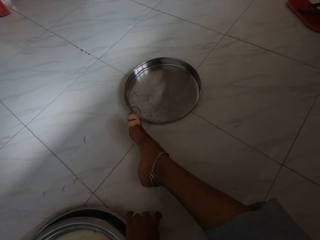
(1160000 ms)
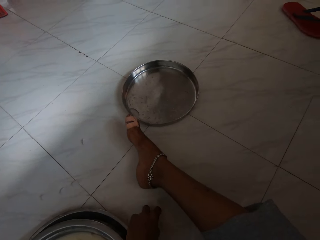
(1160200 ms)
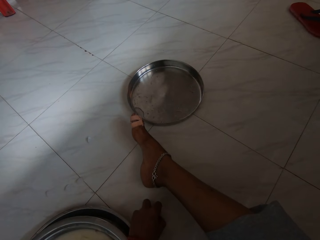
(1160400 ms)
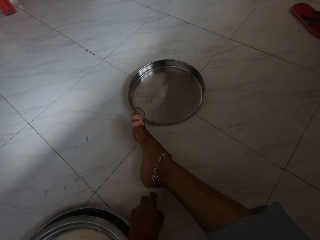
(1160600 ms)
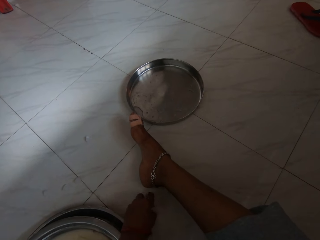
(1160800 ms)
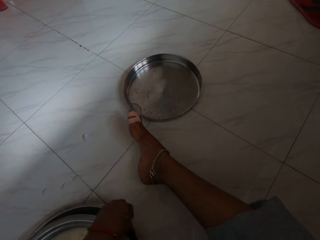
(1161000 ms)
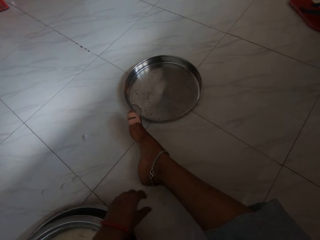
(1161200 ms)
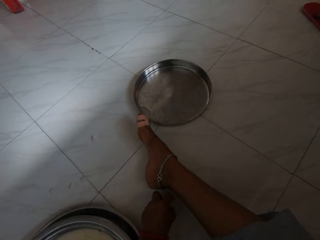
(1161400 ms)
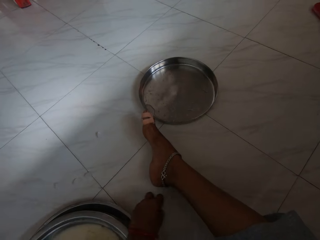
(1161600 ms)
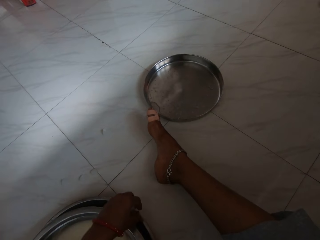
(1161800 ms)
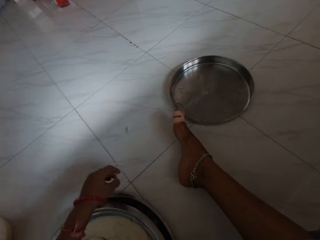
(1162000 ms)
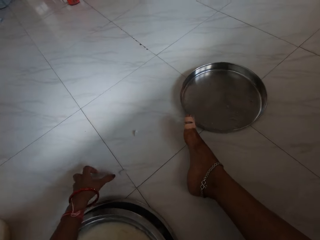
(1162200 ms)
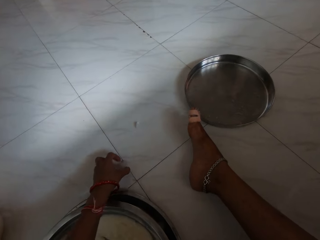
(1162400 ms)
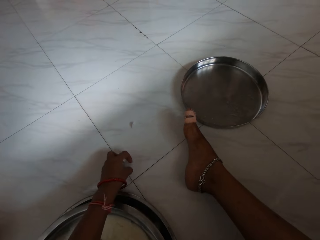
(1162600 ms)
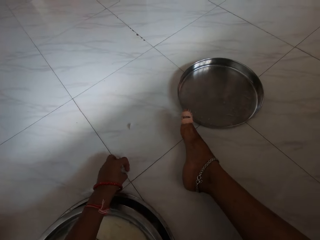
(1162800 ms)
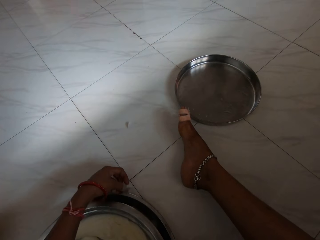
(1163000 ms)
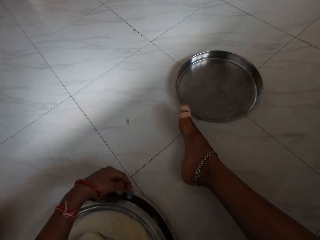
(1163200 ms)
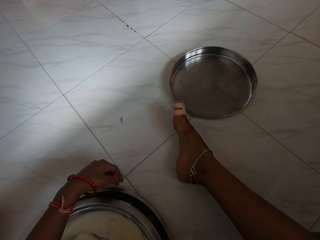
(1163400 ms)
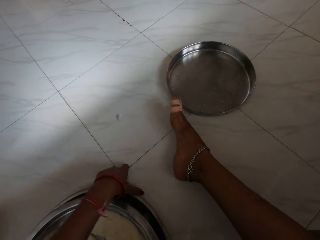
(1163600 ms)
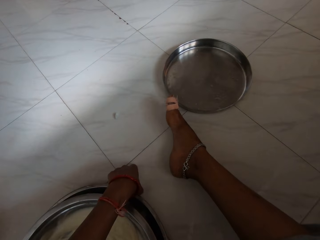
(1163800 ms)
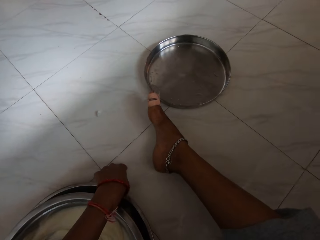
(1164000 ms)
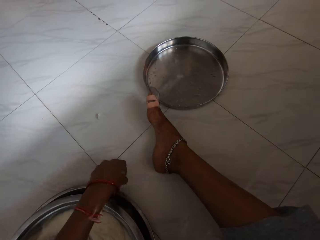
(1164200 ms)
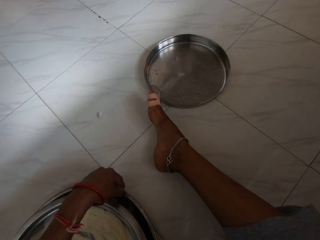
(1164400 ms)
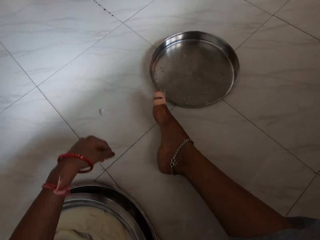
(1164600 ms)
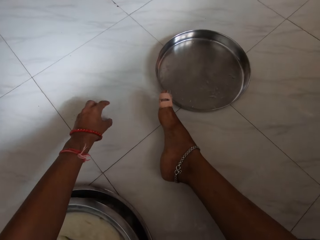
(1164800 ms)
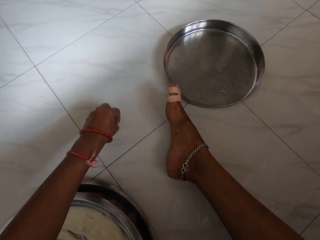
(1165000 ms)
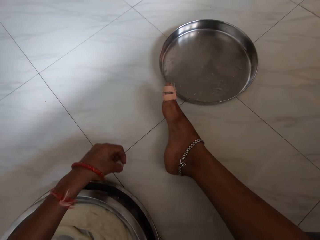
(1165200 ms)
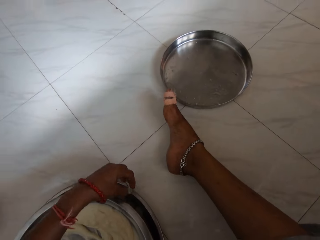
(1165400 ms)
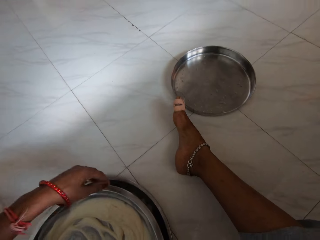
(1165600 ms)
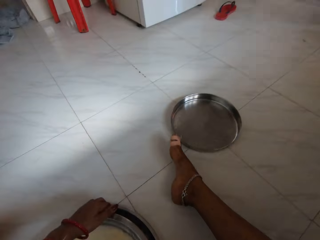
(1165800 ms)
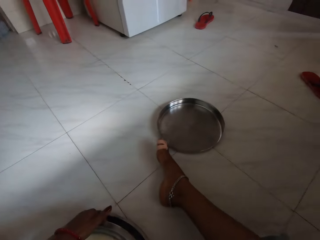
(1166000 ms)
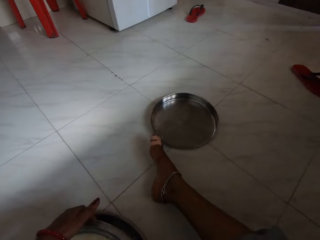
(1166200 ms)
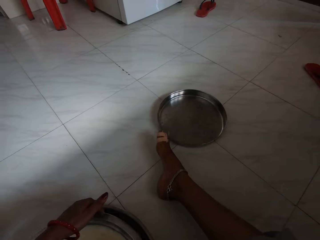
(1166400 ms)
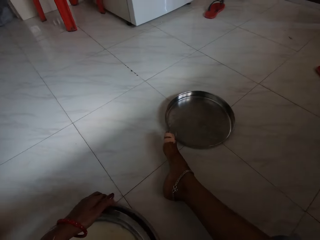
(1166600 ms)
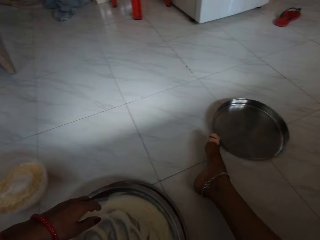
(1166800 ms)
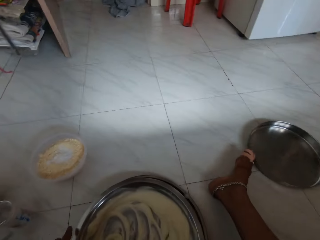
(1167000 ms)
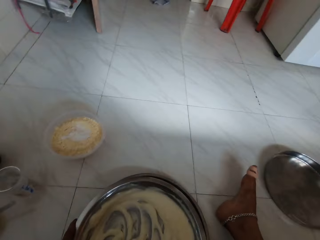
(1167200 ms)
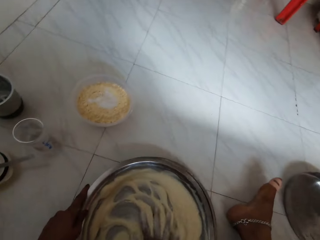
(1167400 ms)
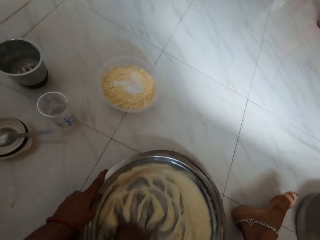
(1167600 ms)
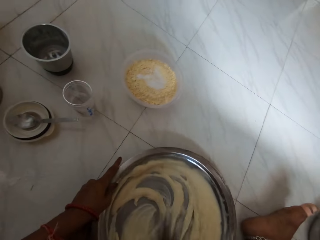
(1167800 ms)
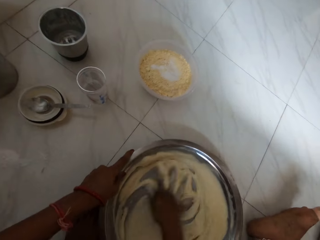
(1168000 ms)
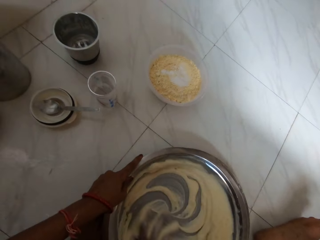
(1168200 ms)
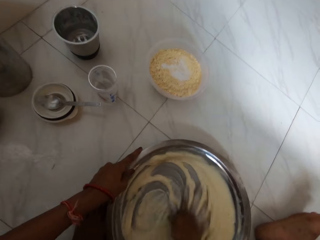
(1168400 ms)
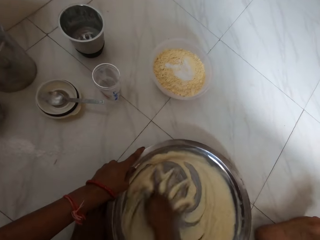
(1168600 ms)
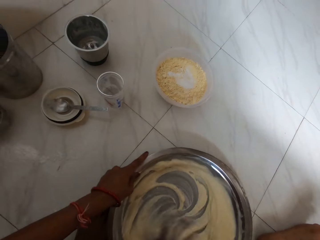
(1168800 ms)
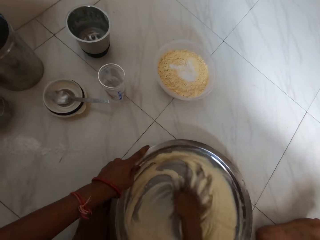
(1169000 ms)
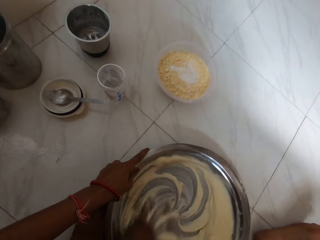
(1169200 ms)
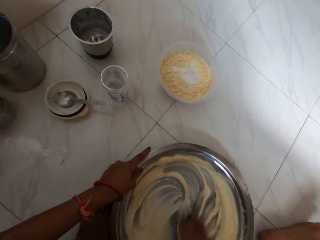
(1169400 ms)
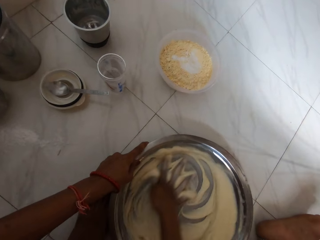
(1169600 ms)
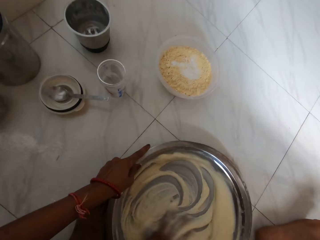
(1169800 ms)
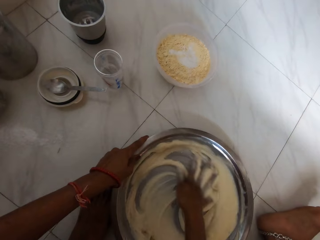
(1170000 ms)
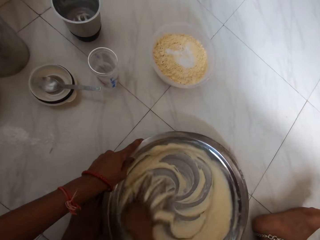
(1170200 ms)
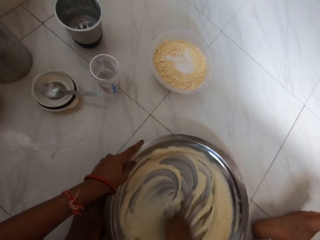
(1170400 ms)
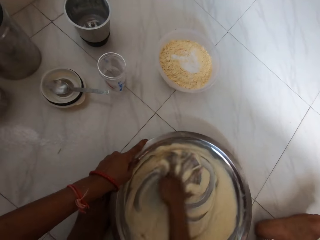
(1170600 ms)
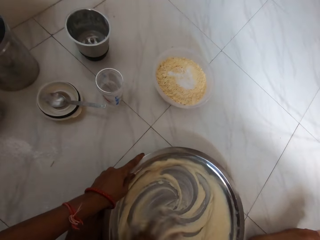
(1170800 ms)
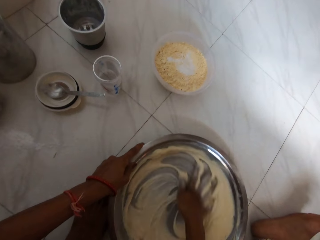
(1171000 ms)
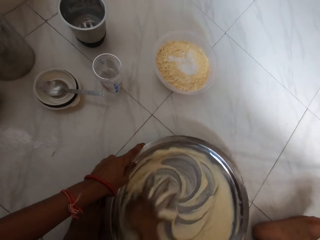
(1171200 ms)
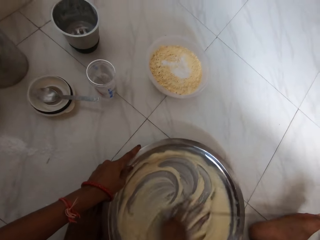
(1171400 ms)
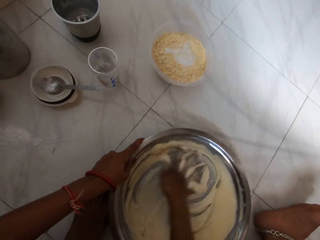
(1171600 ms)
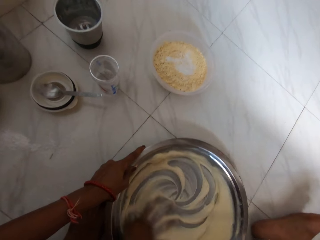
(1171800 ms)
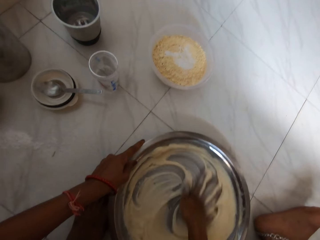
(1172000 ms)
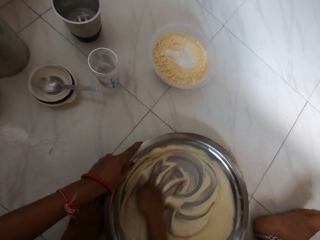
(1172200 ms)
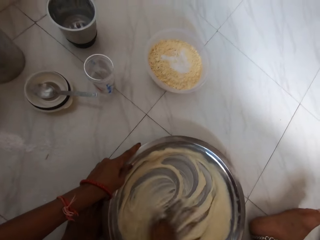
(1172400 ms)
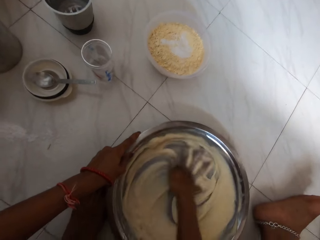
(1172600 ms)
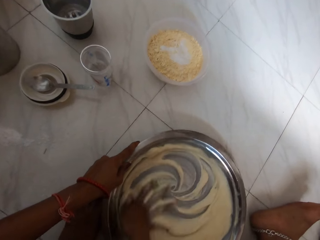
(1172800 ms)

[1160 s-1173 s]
The camera wearer drops the ice in the bowl on the floor with her left hand. She picks an ice from the floor with her left hand and drops the ice in the bowl on the floor with her left hand. She picks an ice from the floor with her left hand and drops the ice in the bowl on the floor with her left hand. She picks an ice from the floor with her left hand and drops the ice in the bowl on the floor with her left hand. She picks an ice from the floor with her left hand and drops the ice in the bowl on the floor with her left hand. She adjusts the bowl on the bowl with her left hand. She holds the bowl on the floor with her left hand and mixes the dough in the bowl on the floor with her right hand.

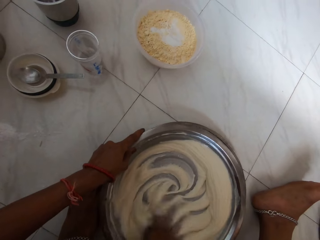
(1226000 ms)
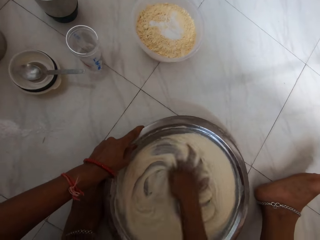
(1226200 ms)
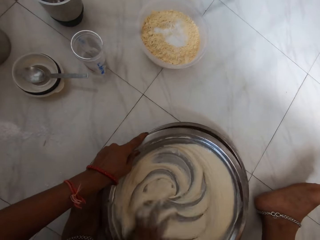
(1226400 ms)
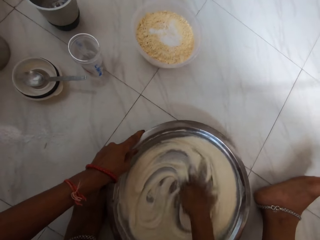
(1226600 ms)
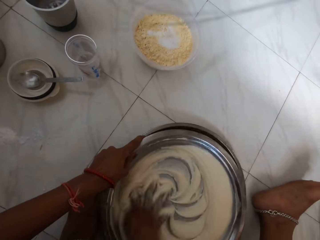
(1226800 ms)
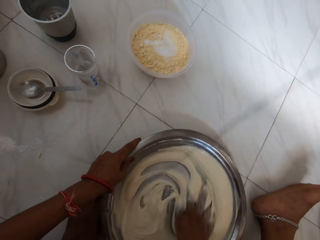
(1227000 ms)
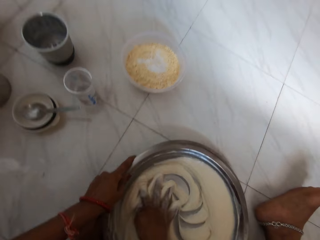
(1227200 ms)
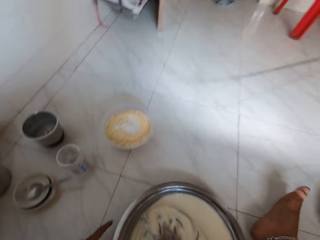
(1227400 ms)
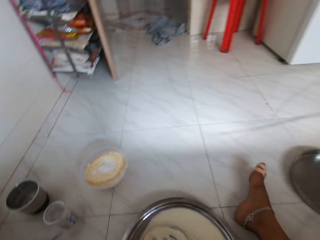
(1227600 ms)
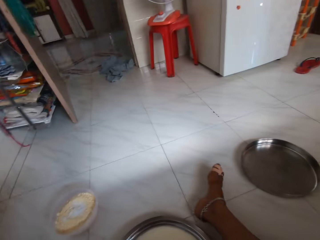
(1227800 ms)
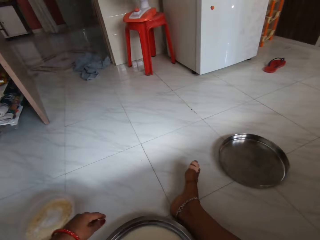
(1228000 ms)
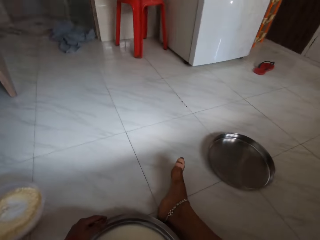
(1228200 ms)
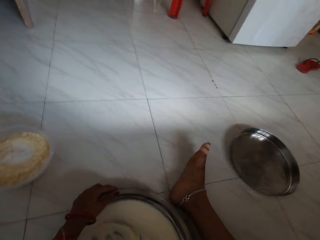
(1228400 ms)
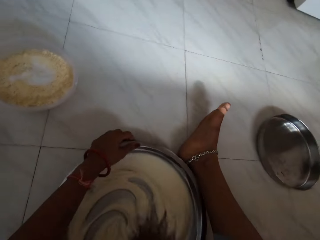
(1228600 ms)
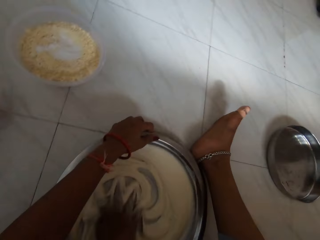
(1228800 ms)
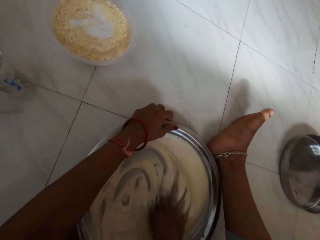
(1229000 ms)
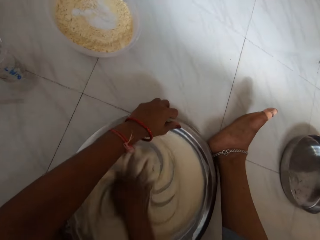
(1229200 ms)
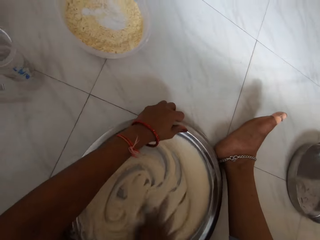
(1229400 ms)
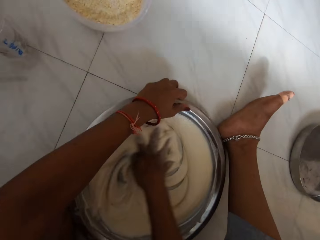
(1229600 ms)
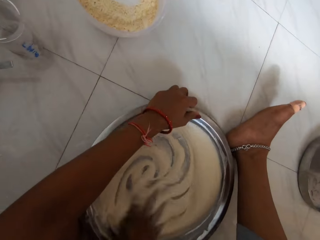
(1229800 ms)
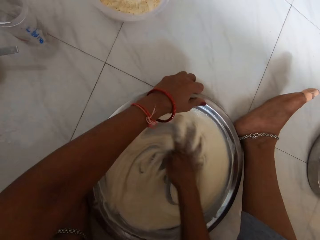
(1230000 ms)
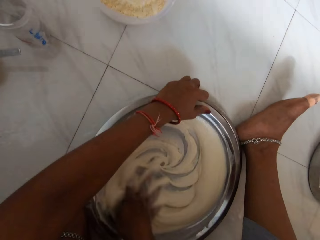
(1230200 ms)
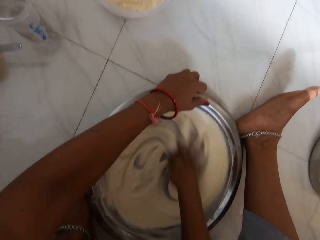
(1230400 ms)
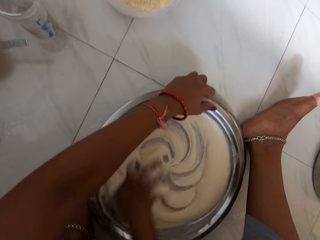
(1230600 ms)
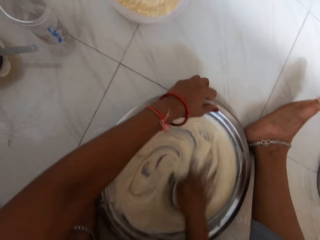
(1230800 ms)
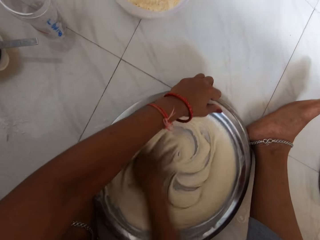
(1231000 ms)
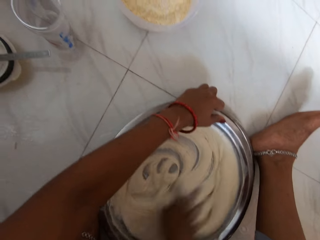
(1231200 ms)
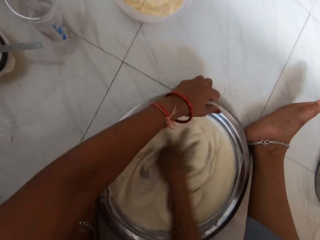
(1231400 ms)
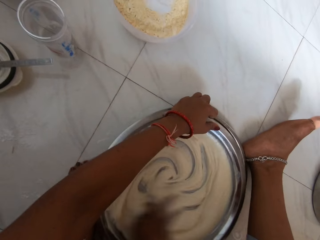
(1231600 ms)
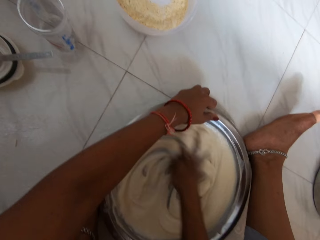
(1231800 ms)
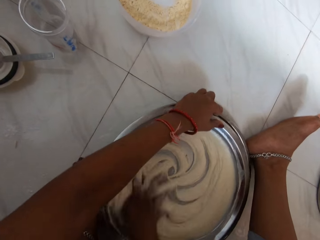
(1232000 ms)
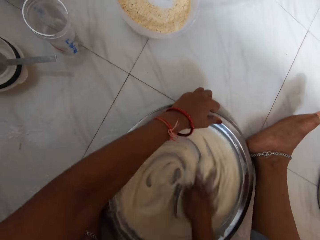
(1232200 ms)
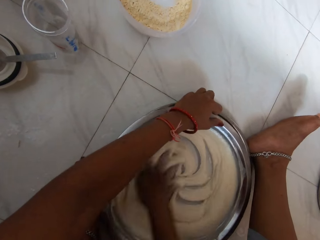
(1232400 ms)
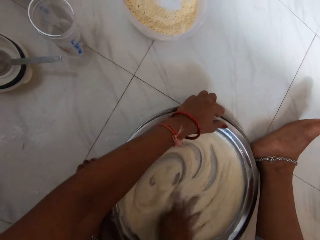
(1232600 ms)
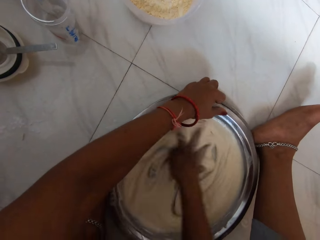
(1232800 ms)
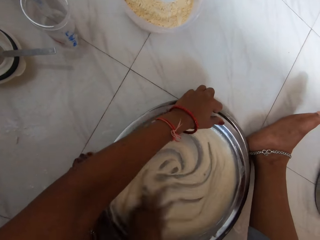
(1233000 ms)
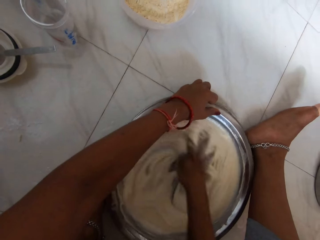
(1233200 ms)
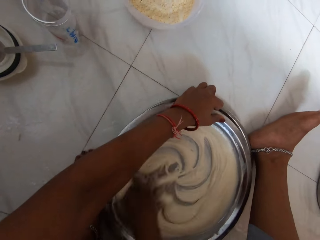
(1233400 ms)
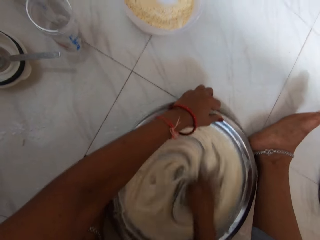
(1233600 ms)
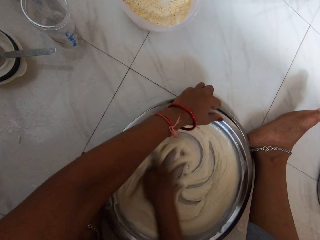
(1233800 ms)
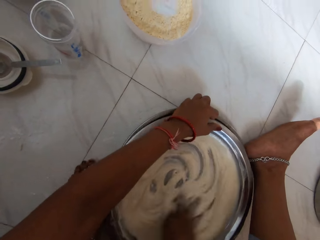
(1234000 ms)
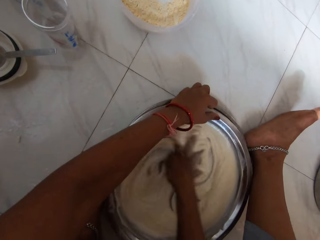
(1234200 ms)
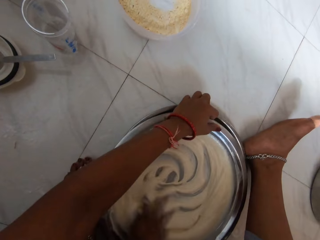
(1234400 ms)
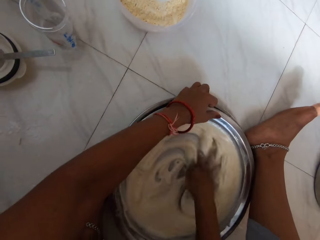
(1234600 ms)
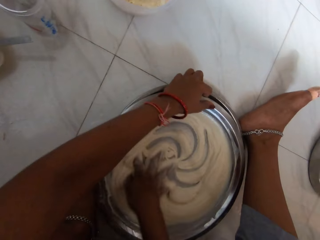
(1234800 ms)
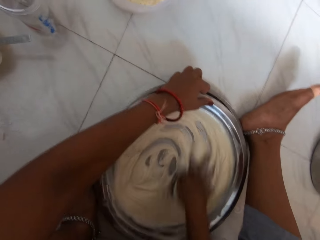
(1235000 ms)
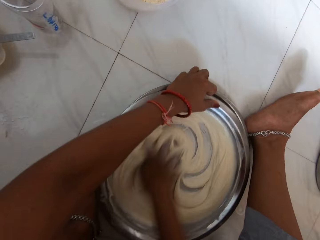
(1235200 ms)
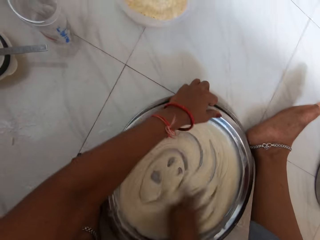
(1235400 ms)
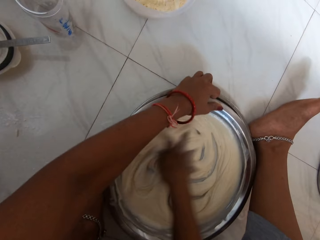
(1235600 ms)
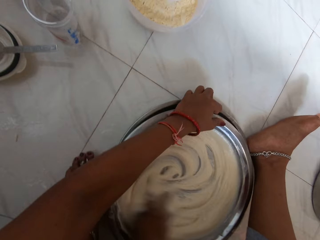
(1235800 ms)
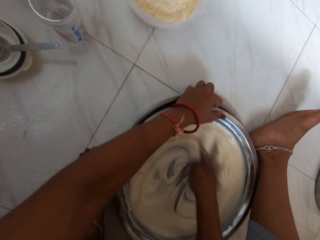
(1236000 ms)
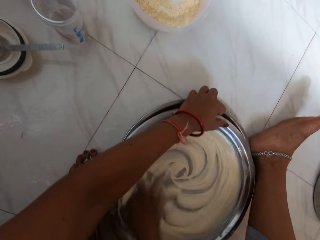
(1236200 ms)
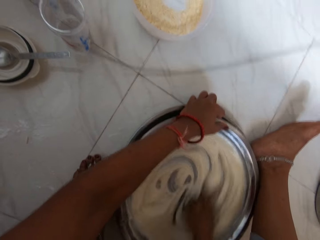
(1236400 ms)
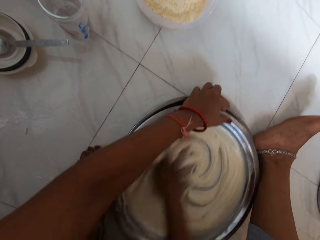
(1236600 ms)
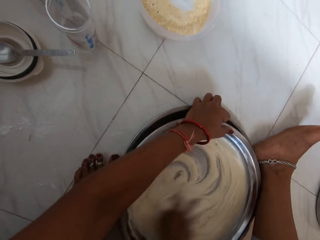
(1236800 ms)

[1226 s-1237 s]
The camera wearer stares in the room. She holds the bowl on the floor with her left hand and mixes the dough in the bowl on the floor with her right hand.
